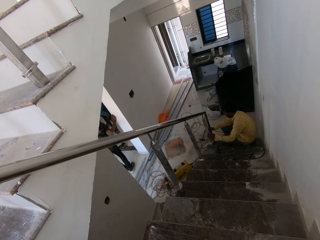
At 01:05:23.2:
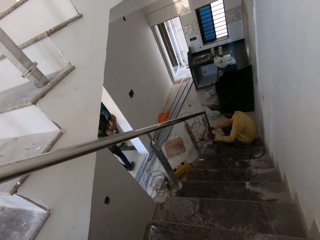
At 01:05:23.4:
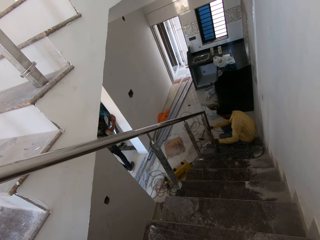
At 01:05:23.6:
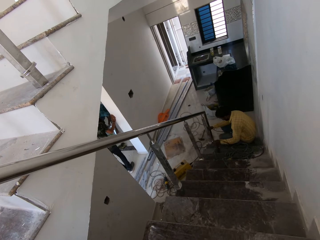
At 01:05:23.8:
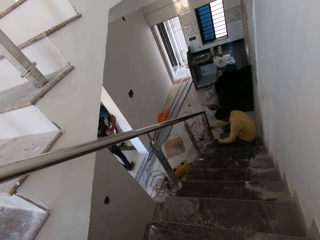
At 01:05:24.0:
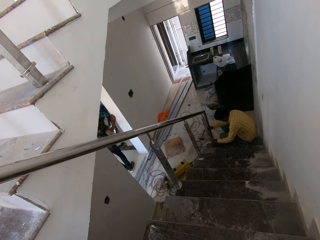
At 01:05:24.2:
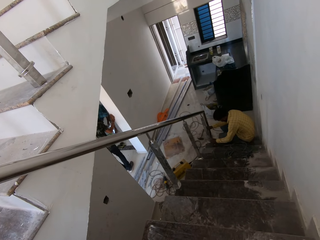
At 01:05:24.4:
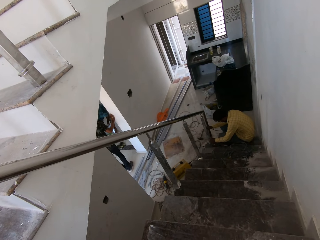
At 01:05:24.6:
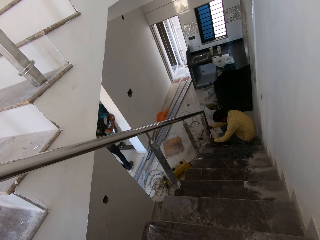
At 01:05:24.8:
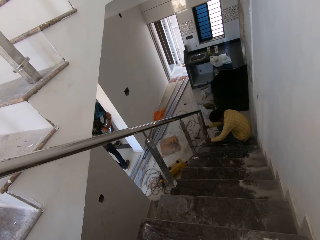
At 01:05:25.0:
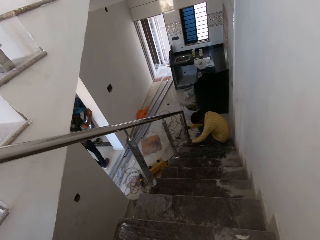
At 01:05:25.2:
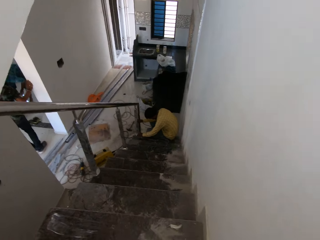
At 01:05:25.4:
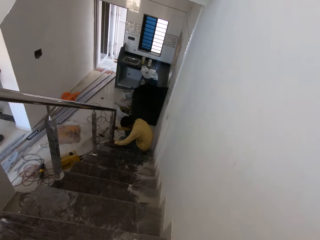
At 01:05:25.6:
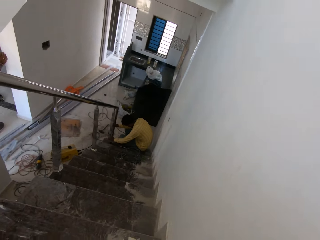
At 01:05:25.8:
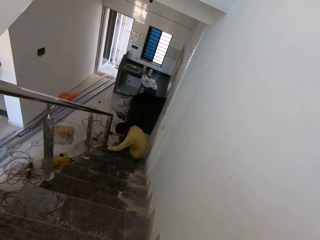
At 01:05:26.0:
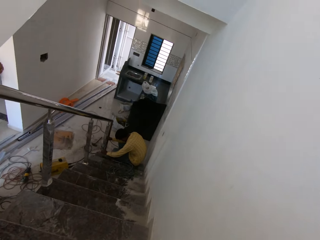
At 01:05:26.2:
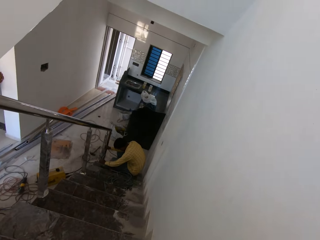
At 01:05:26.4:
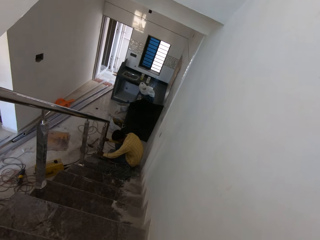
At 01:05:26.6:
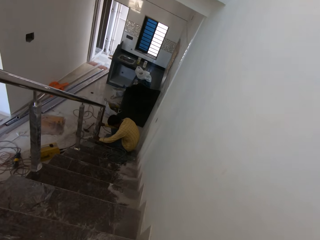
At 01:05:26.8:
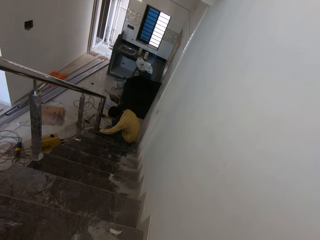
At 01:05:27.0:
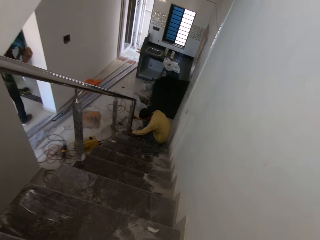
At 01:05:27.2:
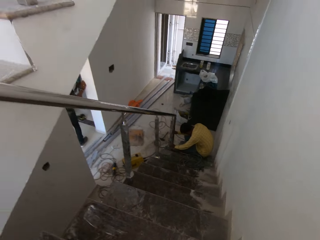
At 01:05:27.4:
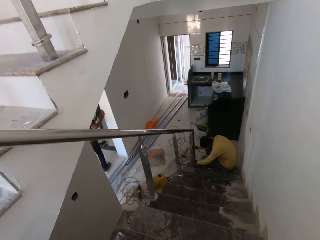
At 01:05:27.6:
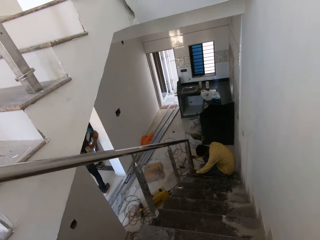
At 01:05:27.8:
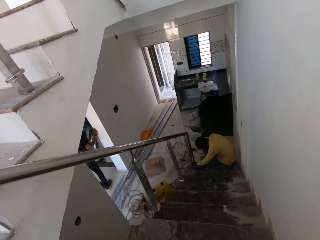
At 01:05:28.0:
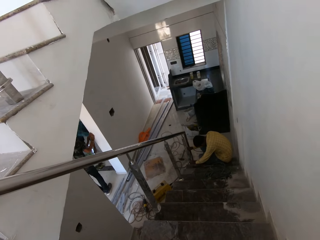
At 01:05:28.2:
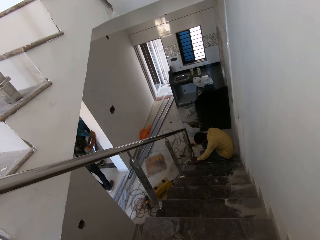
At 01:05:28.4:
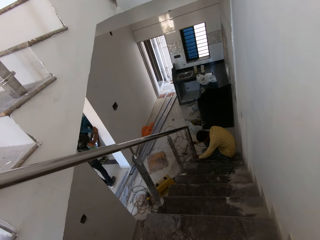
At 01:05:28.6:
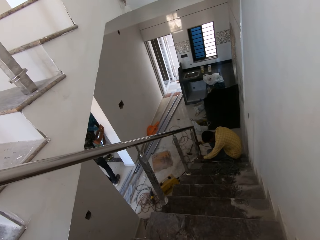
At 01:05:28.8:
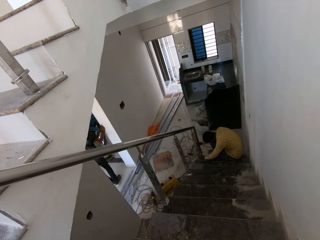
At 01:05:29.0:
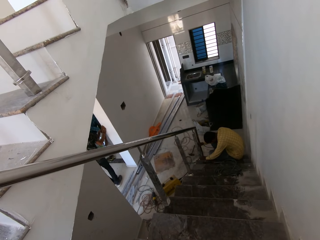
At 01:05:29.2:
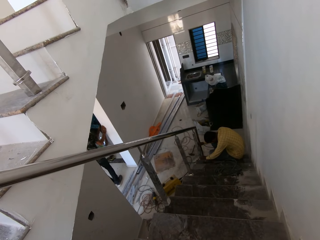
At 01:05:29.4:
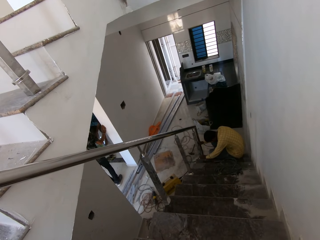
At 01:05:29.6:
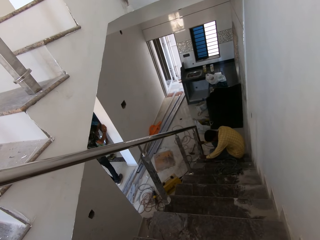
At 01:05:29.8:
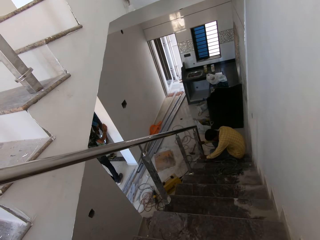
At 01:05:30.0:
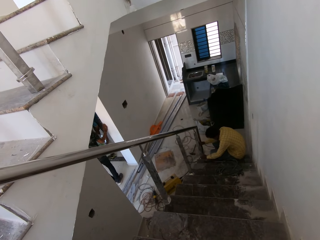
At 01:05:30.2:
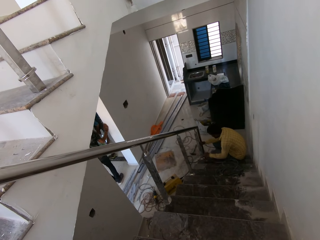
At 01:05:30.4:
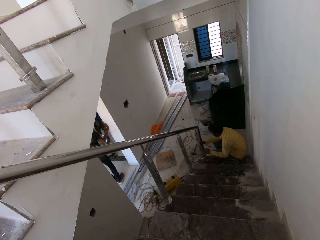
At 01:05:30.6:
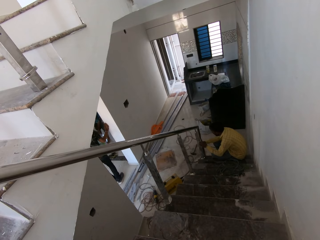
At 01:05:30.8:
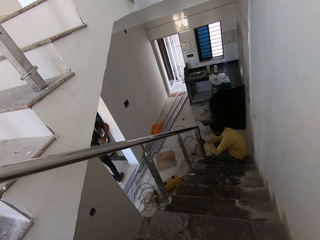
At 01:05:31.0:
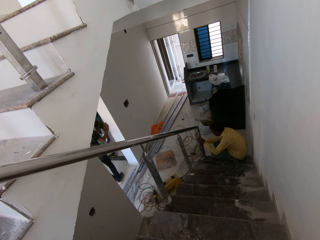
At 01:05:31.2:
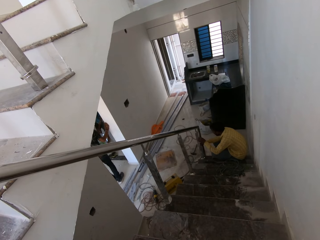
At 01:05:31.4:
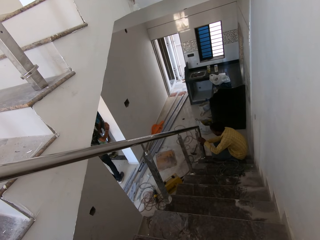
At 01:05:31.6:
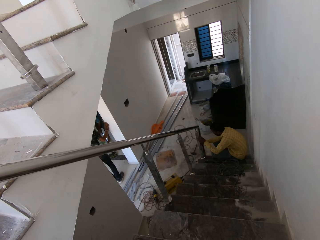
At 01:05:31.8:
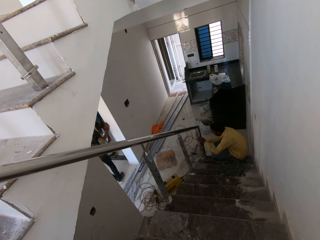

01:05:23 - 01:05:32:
The man measures the rail.

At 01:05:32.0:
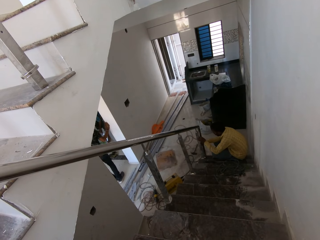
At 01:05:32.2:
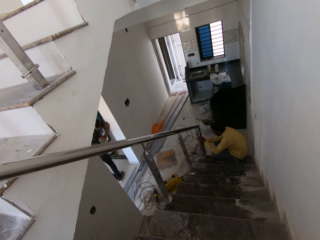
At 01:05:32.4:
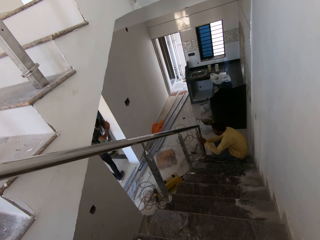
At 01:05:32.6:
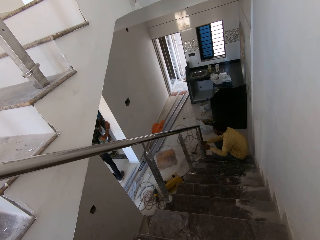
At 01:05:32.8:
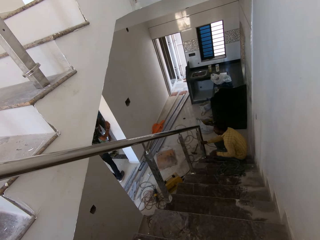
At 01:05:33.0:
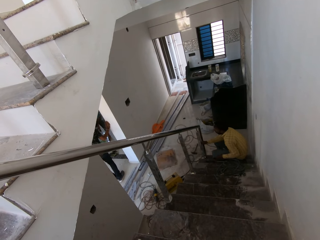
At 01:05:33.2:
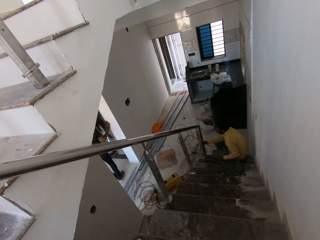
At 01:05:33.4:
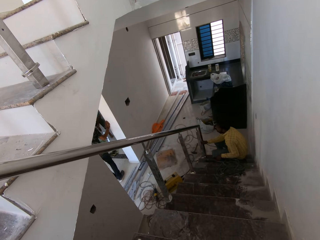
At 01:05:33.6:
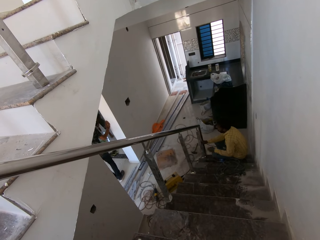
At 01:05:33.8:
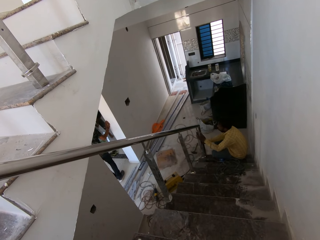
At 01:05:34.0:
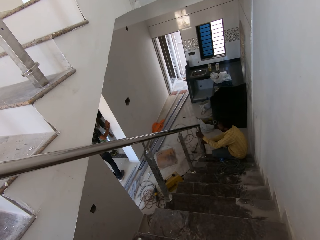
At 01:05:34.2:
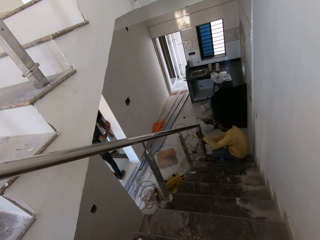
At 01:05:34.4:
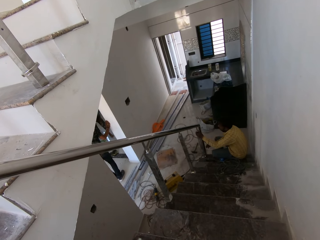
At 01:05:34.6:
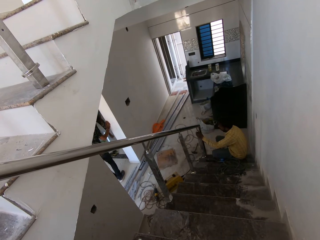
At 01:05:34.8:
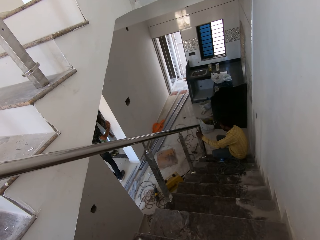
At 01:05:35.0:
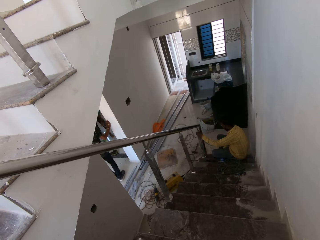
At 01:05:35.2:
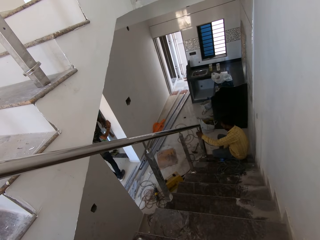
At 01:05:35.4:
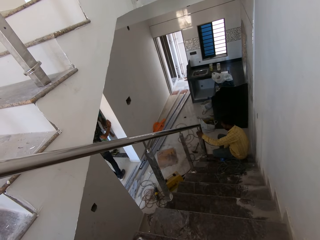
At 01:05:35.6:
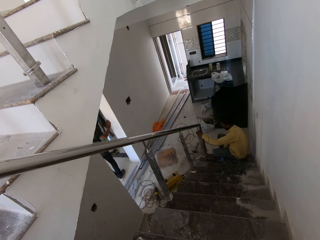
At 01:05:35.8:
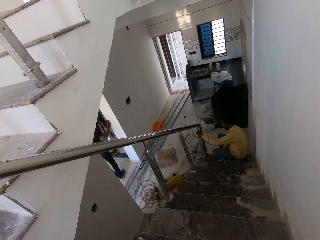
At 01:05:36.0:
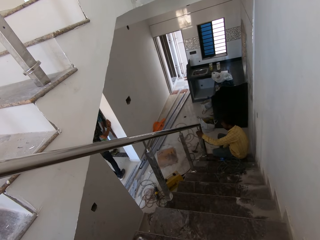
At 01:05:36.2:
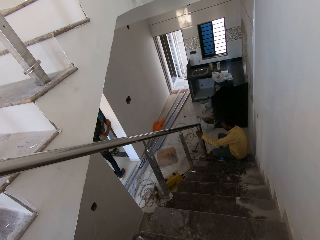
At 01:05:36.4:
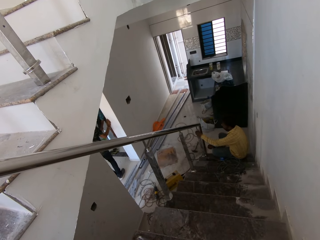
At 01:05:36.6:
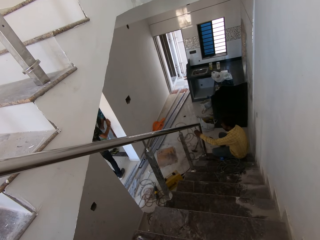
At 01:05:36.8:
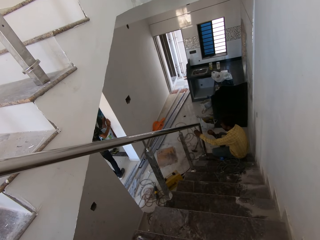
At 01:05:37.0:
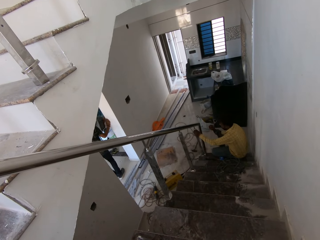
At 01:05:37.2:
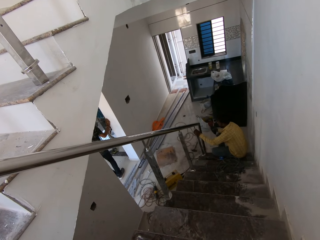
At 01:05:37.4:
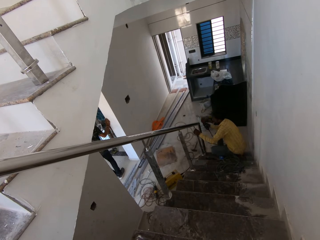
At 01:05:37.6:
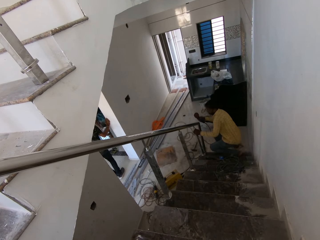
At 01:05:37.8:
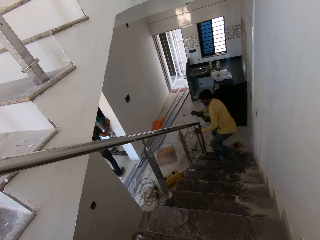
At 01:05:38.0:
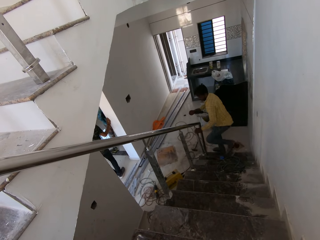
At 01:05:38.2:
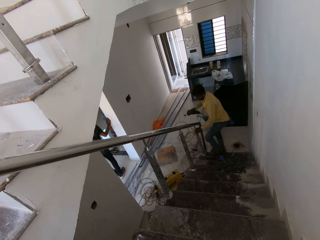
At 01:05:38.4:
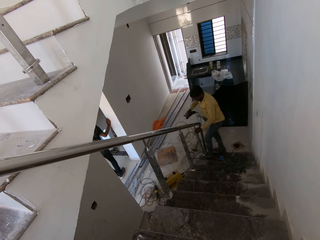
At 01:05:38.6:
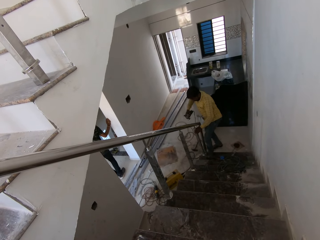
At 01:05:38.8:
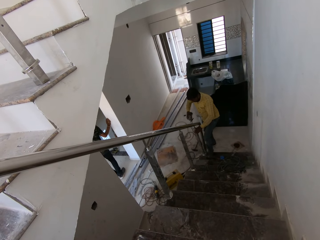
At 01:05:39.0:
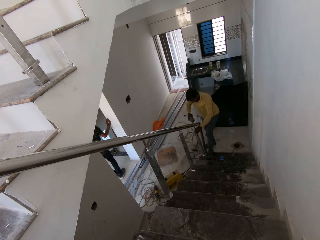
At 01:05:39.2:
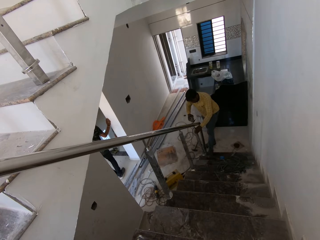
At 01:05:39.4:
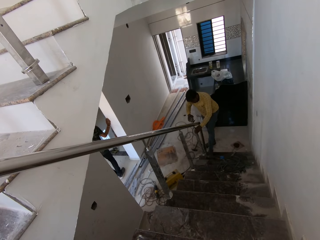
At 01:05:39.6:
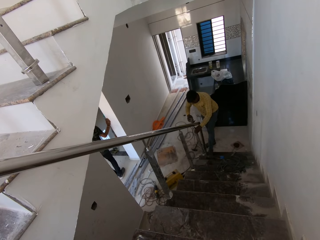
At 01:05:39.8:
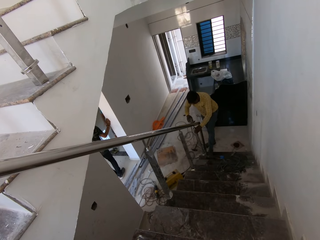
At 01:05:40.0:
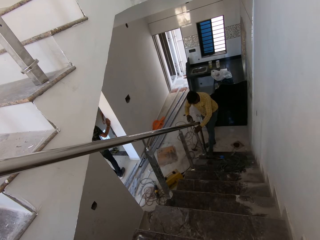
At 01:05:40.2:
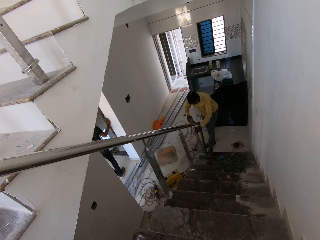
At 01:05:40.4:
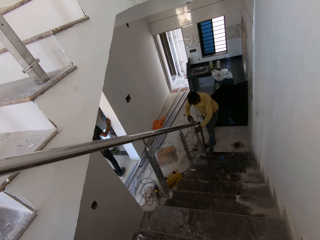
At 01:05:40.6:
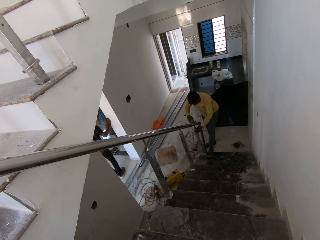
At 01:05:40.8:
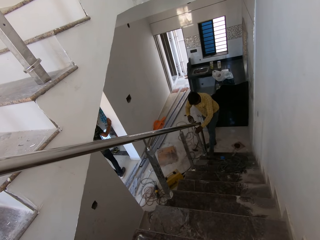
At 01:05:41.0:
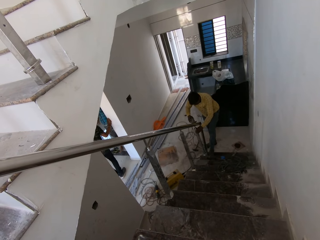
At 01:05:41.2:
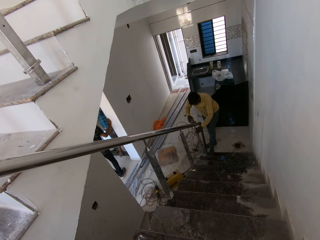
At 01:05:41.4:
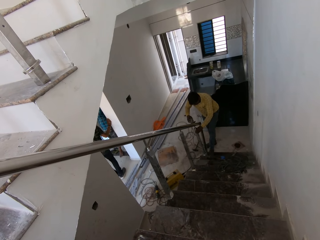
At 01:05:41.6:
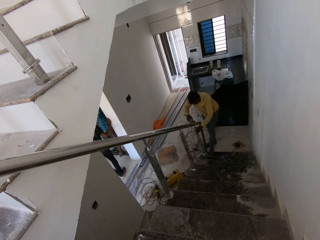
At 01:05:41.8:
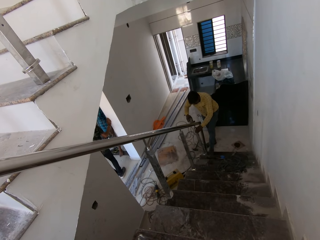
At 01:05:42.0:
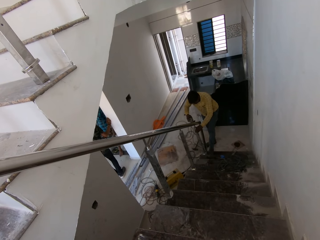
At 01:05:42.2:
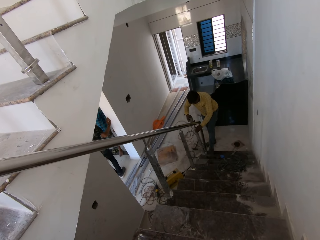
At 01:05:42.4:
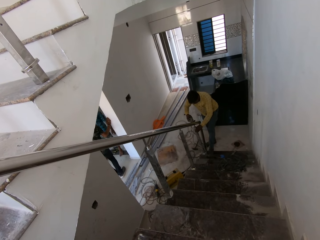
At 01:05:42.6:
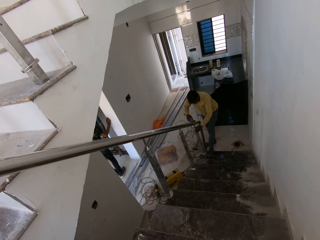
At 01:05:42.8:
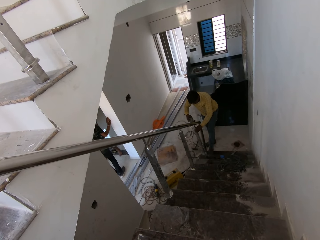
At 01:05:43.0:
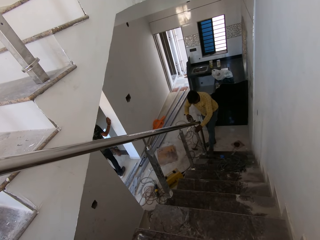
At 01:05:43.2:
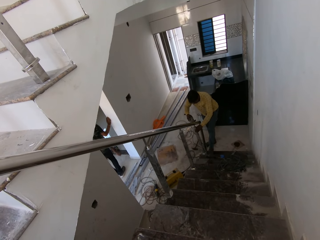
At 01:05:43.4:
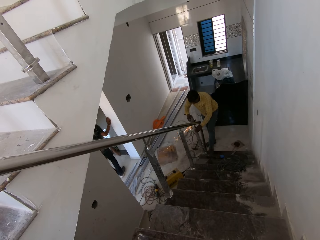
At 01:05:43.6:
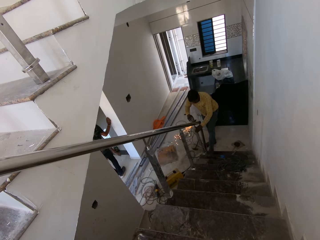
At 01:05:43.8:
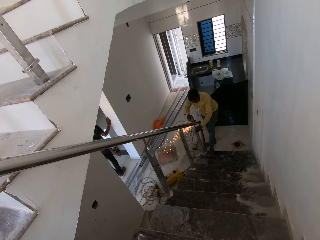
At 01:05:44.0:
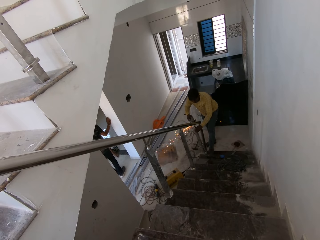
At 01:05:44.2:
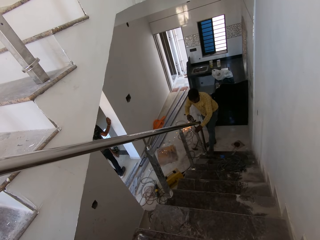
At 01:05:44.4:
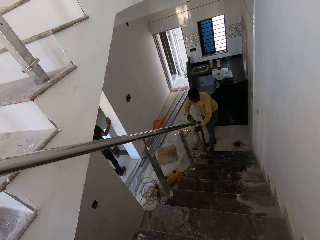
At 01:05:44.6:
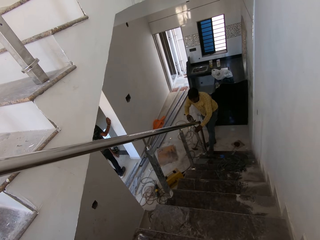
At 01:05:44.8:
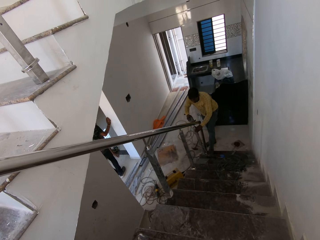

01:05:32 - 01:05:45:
The man drops the spirit level on the staircase with his left hand. The man holds the handrail of the staircase with his left hand. The man picks the sander or angle grinder from the floor with his right hand. The man polishes the handrail of the staircase with the sander in his right hand. The man grinds the rail with the grinder.
